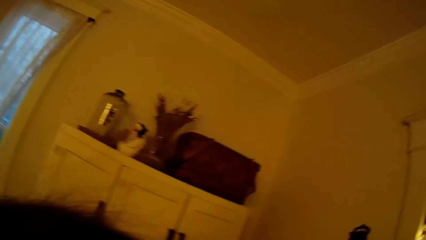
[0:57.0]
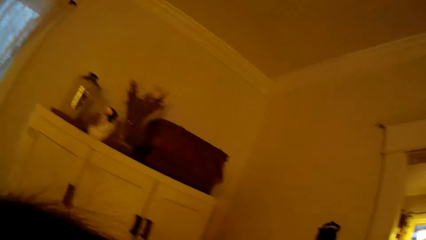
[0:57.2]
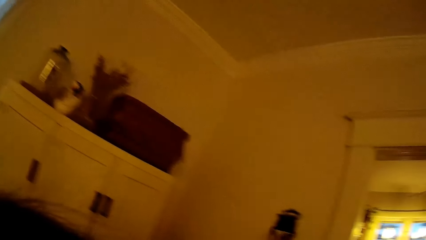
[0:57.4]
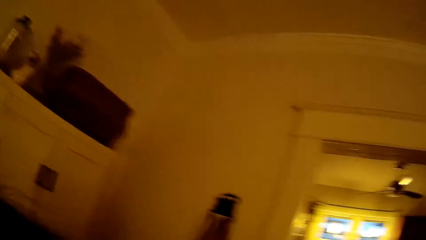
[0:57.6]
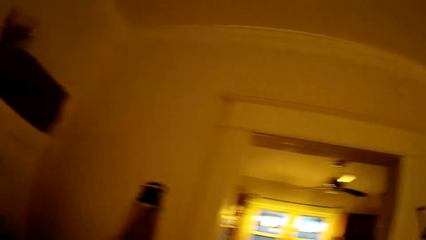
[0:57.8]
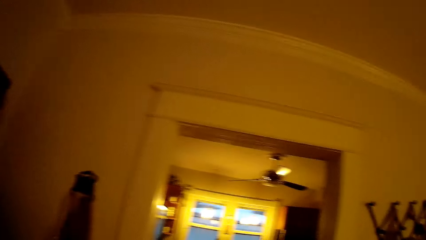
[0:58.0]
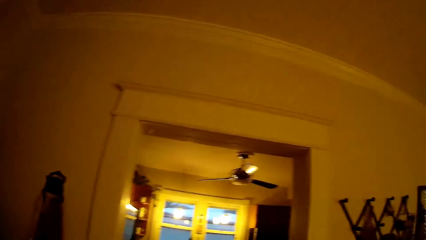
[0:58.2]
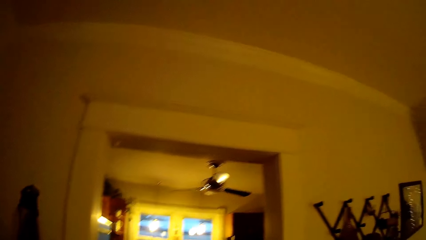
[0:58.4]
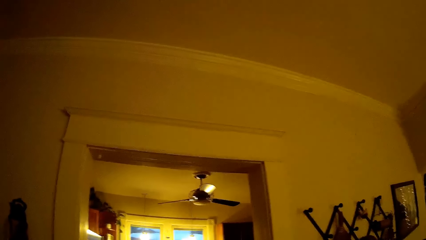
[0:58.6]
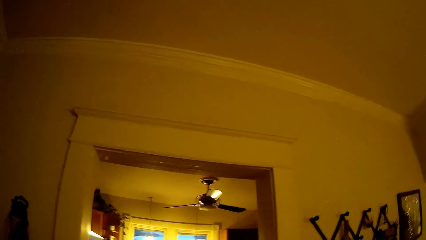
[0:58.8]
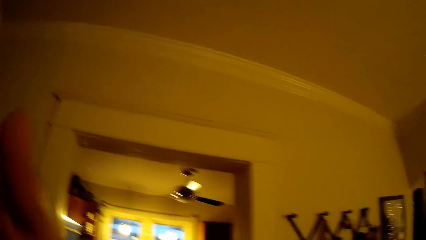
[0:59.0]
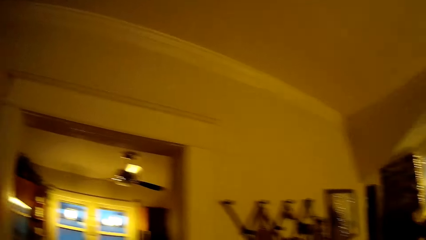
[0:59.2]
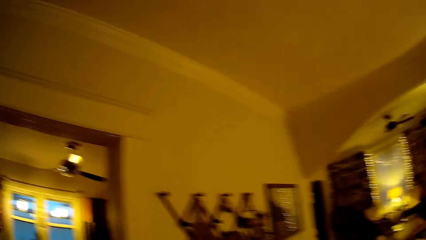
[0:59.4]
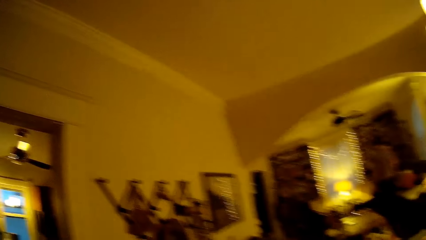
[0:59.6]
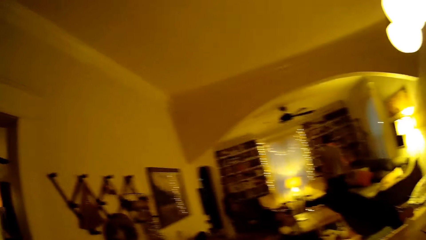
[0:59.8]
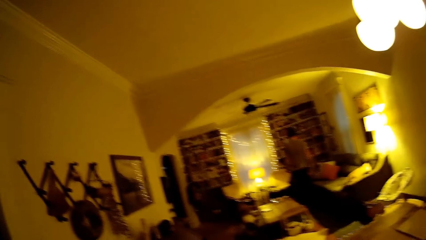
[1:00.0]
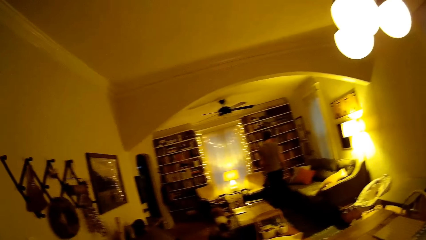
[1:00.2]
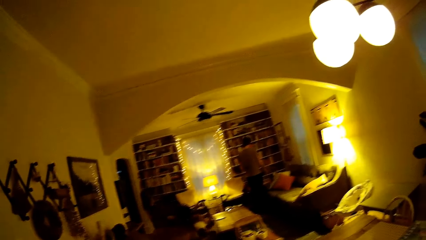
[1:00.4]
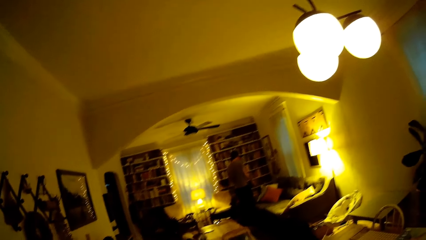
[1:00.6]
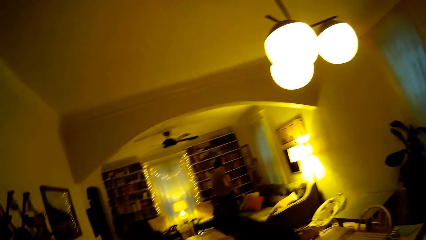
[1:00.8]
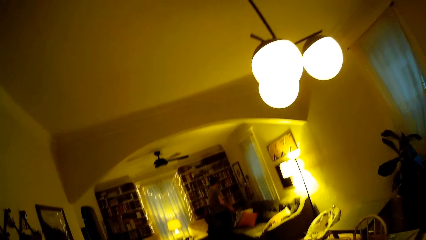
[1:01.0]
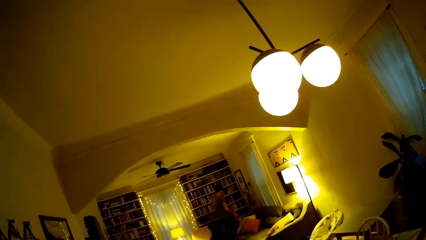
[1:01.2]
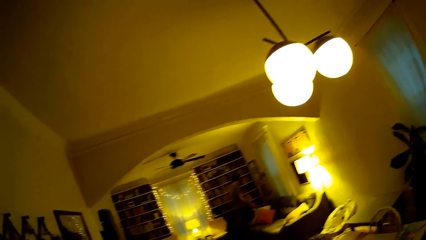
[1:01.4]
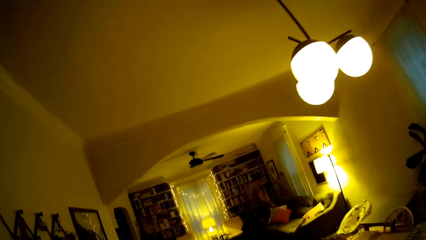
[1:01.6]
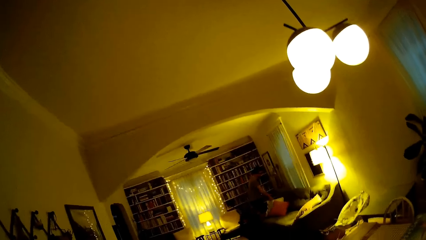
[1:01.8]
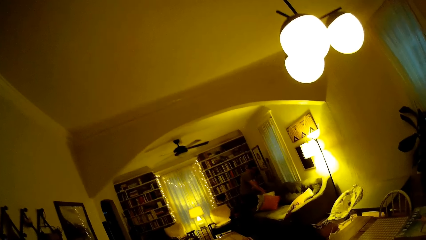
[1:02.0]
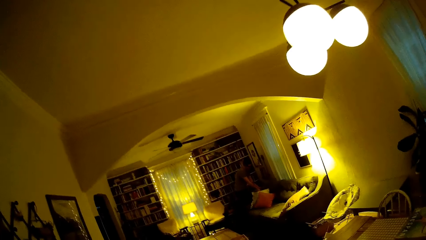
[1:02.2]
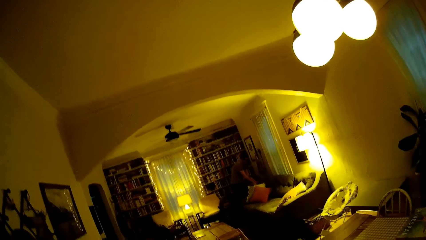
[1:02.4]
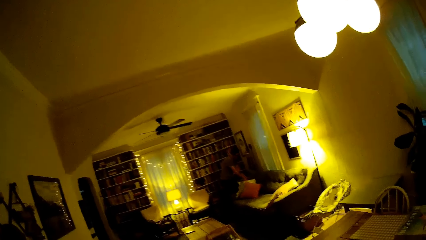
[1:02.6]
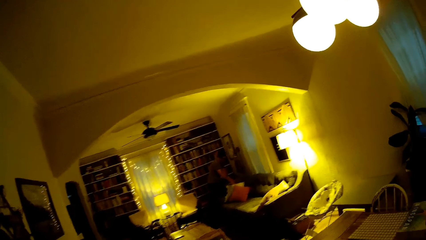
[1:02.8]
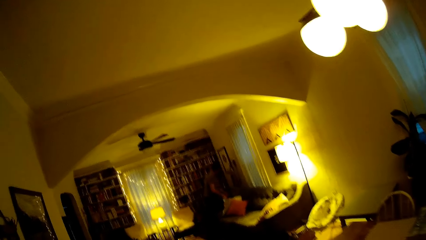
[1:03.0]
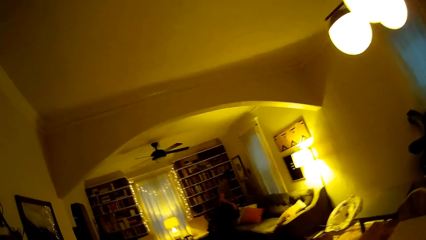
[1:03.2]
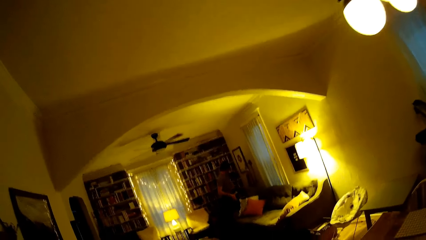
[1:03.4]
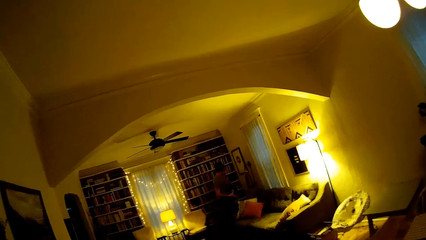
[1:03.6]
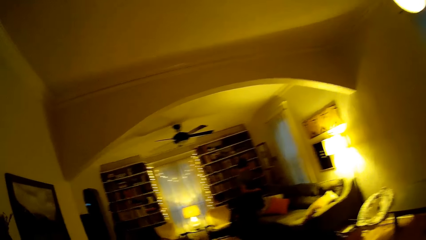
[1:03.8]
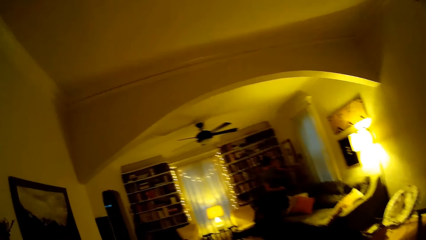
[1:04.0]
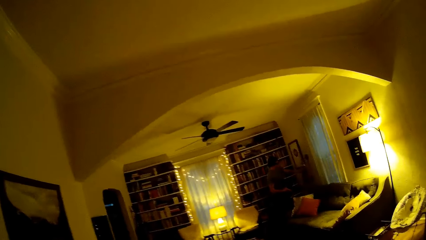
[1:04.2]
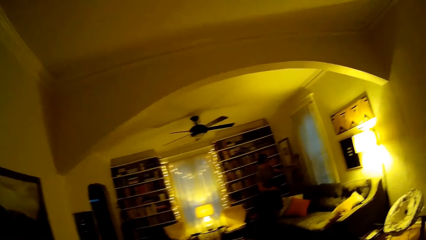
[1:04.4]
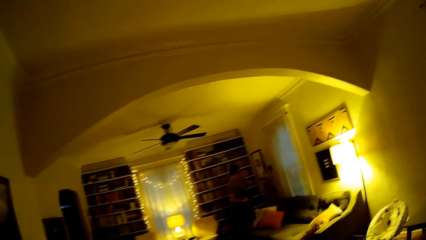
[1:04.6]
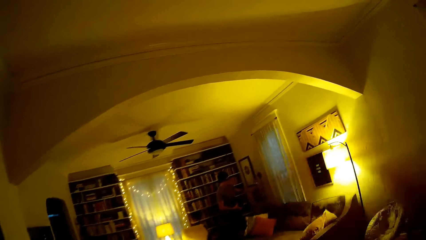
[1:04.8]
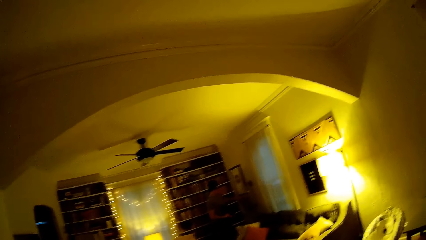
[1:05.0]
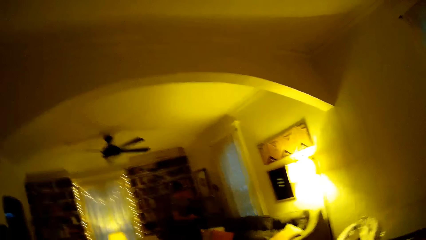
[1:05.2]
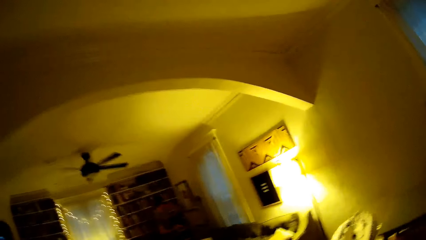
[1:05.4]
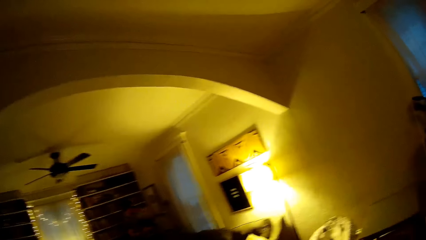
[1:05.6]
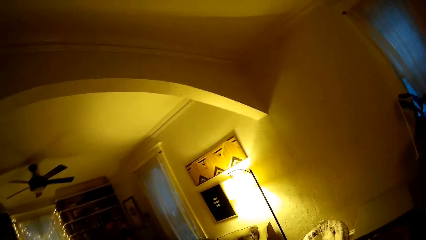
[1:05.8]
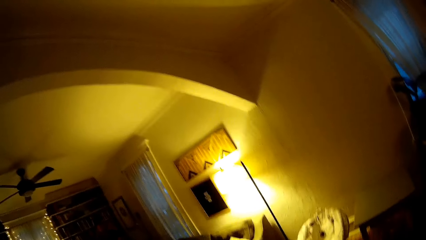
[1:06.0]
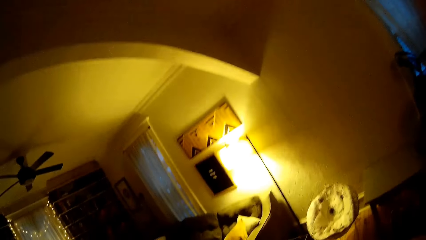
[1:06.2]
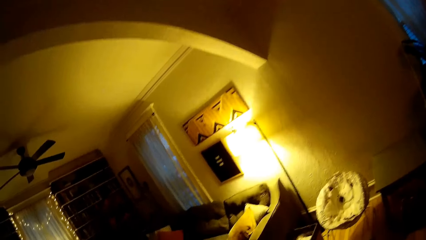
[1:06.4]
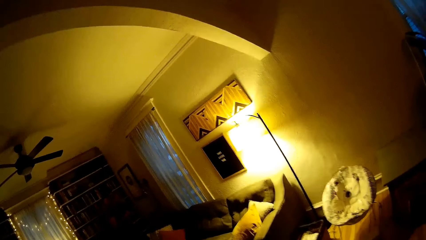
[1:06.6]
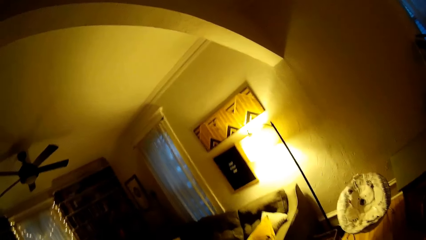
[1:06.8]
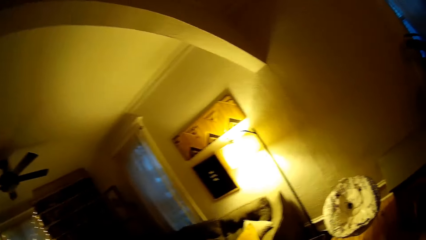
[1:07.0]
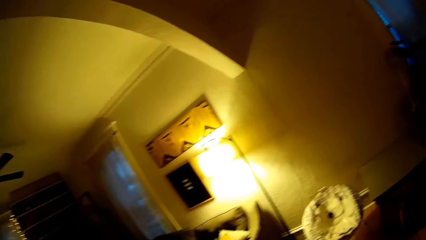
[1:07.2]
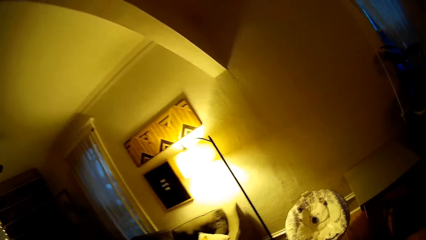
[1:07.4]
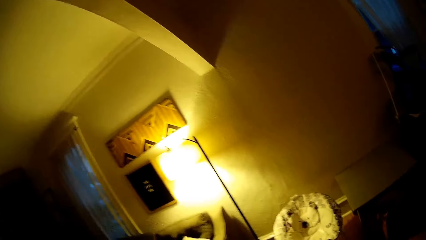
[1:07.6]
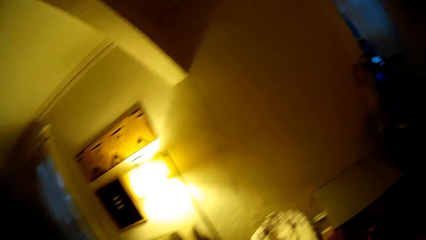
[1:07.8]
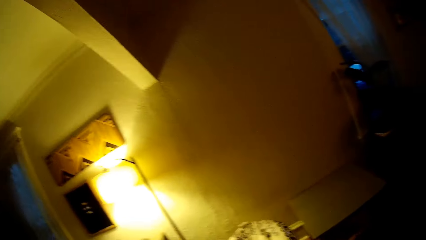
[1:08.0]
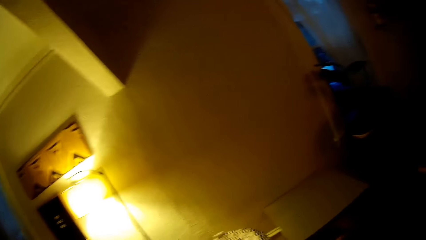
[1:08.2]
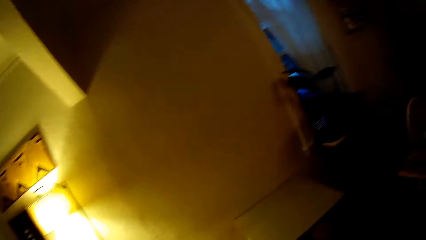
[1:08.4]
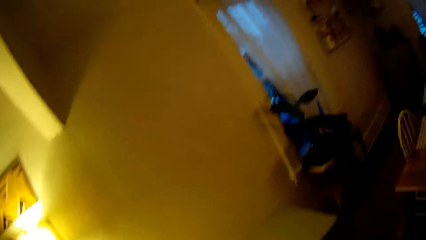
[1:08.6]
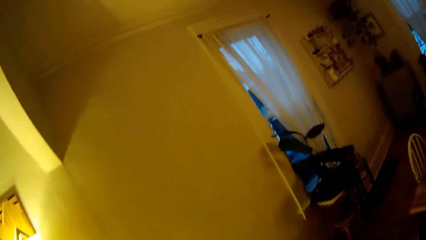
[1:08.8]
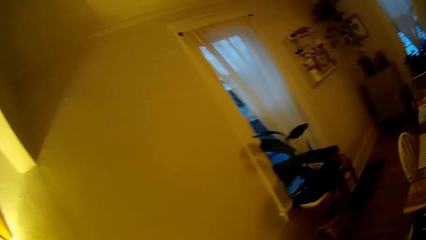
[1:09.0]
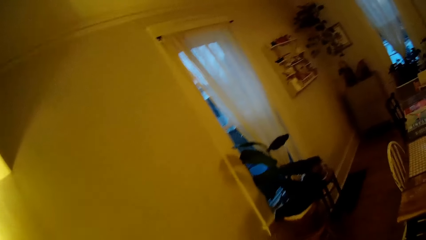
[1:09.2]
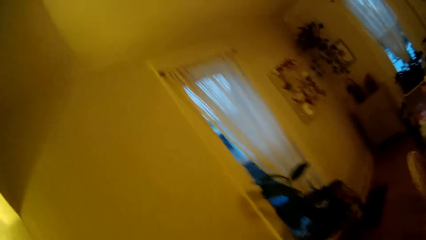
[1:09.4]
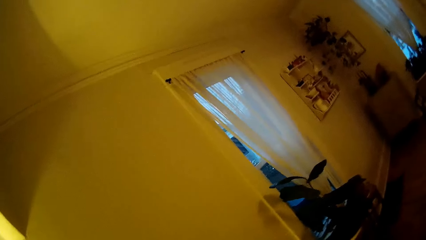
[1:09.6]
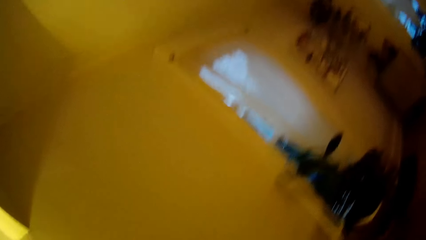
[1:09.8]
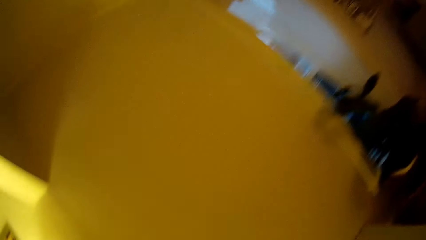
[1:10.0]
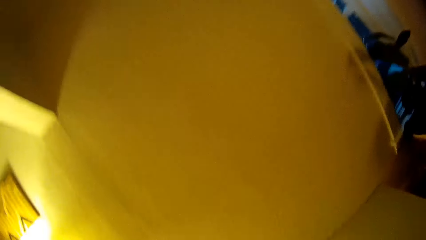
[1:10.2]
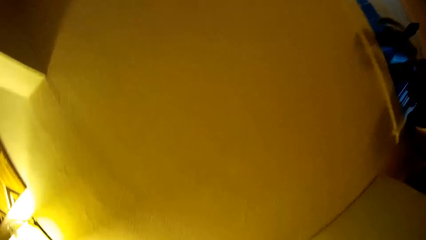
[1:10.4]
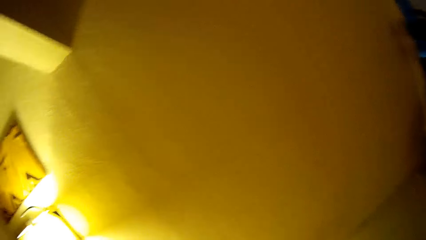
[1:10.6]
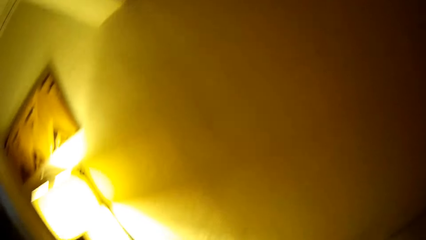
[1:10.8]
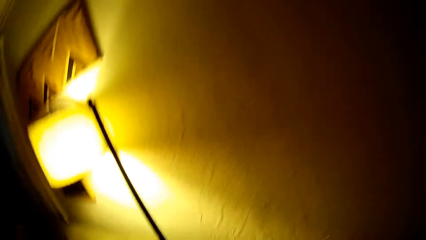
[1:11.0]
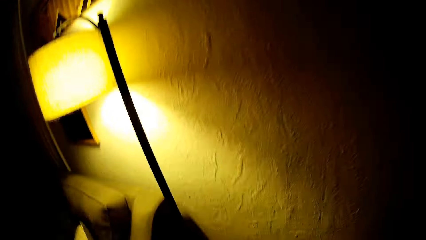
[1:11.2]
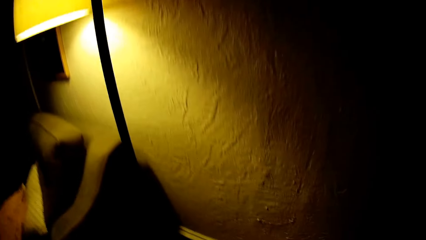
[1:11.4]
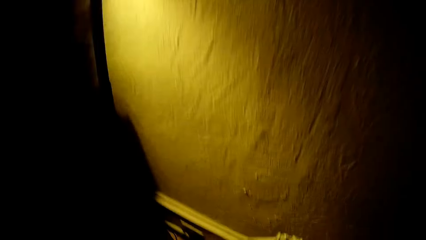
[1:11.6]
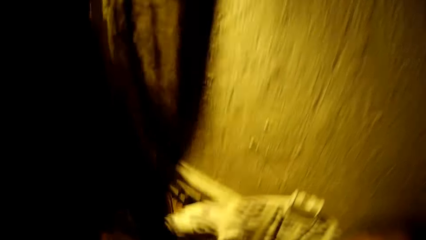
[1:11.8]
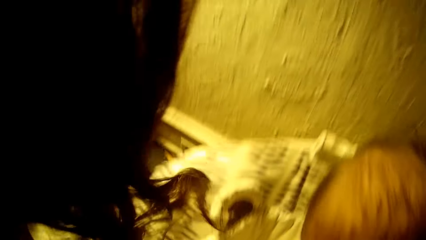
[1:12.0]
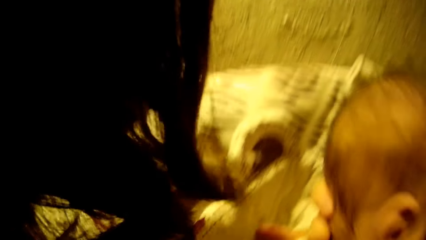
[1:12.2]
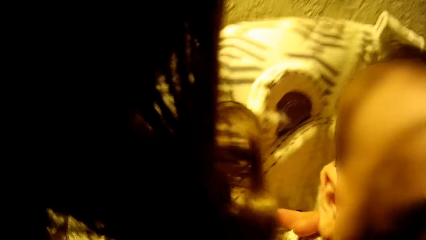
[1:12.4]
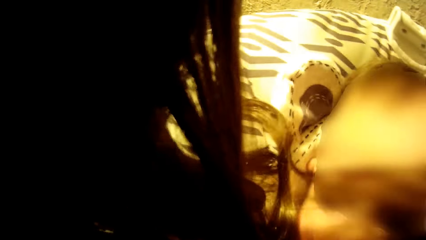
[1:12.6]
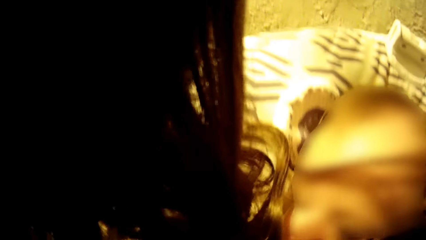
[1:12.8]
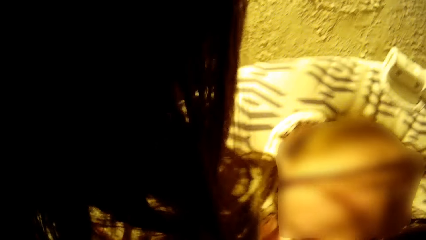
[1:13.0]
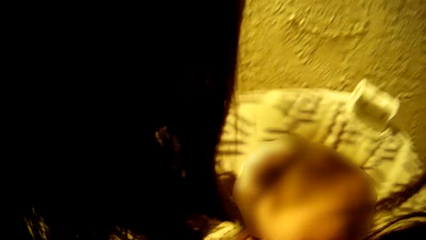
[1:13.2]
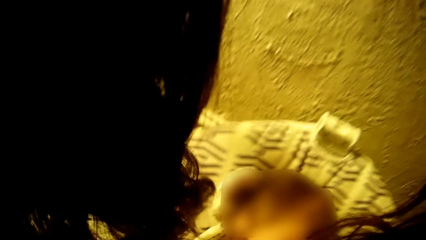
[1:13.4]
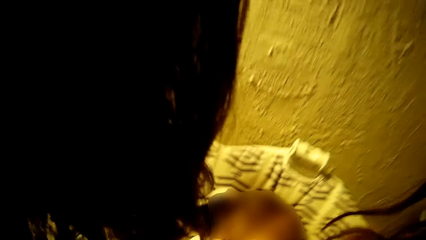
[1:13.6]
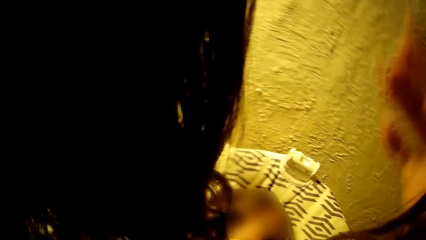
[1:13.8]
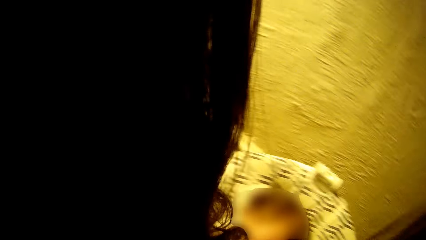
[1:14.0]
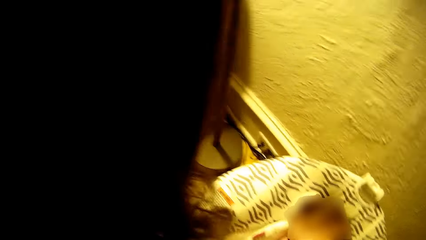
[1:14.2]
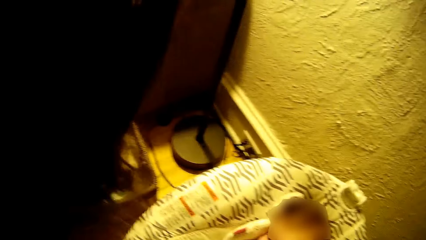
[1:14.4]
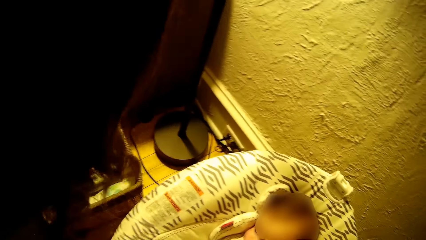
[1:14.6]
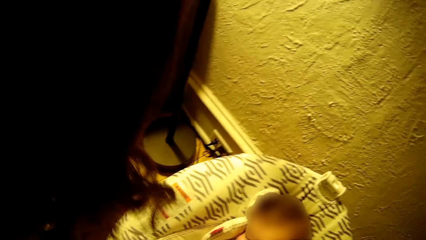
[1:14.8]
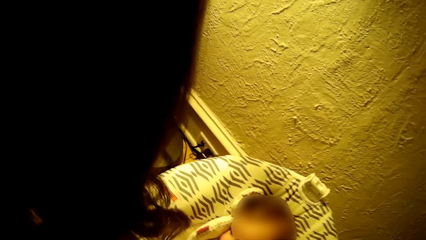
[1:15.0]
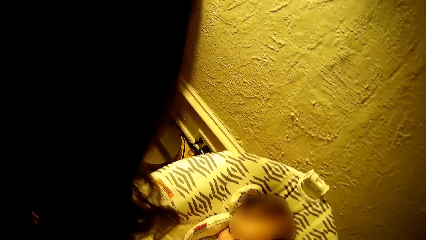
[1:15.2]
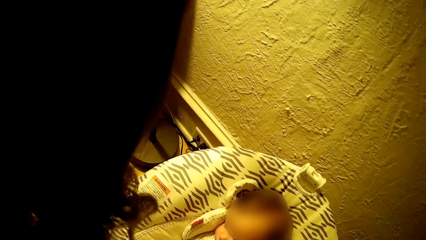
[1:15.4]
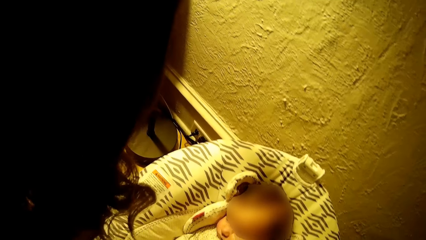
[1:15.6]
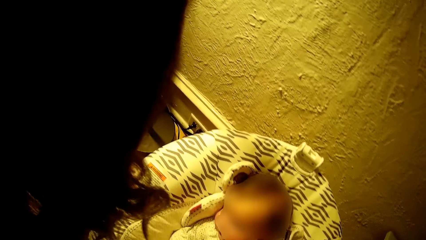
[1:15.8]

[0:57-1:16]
The camera wearer lifts a hand. They look around. A man moves. The camera wearer walks towards a baby bouncer. They place a baby inside the baby bouncer with both hands.
